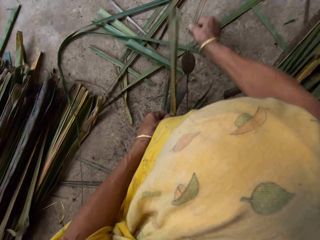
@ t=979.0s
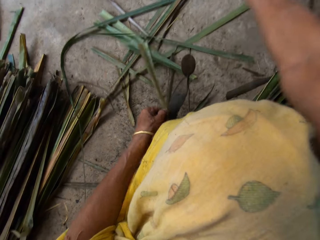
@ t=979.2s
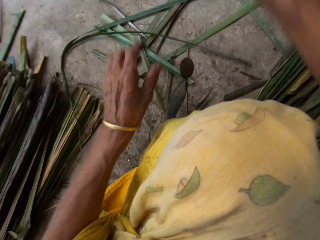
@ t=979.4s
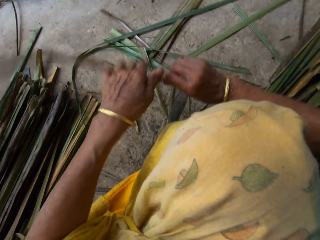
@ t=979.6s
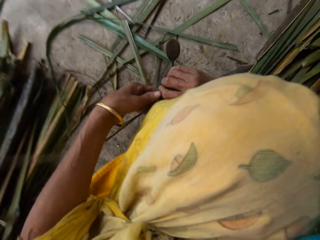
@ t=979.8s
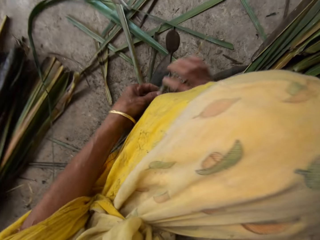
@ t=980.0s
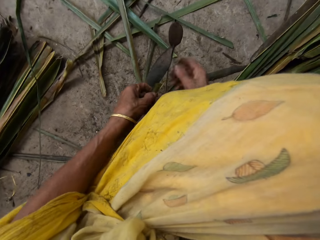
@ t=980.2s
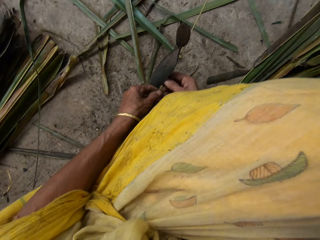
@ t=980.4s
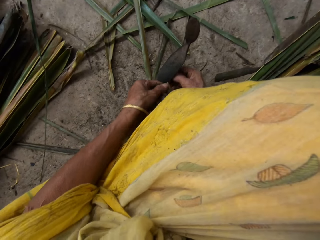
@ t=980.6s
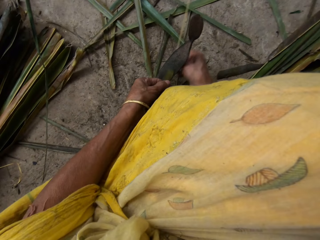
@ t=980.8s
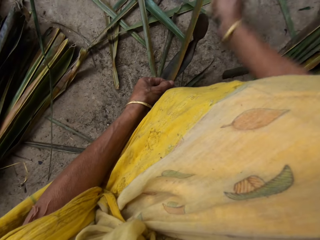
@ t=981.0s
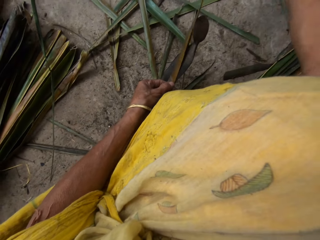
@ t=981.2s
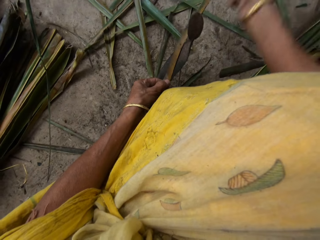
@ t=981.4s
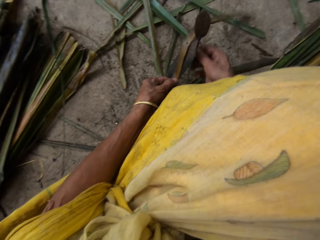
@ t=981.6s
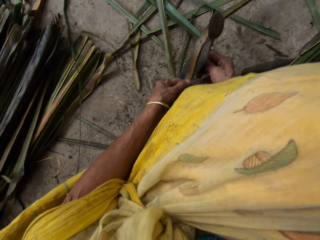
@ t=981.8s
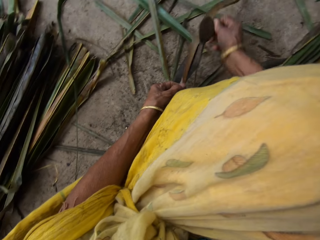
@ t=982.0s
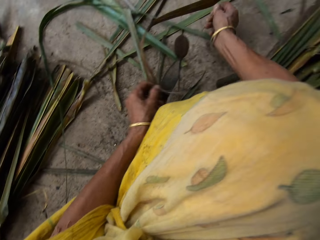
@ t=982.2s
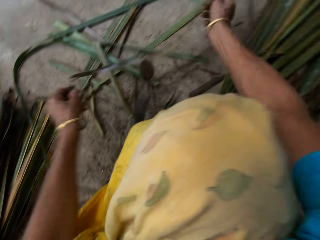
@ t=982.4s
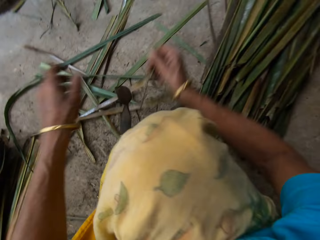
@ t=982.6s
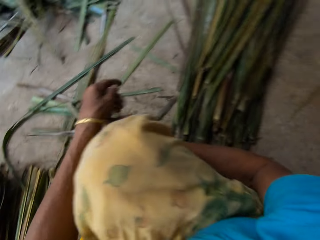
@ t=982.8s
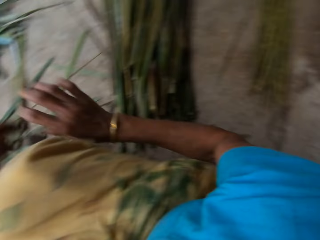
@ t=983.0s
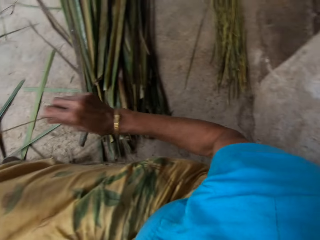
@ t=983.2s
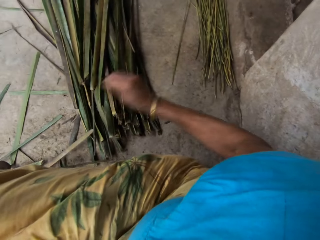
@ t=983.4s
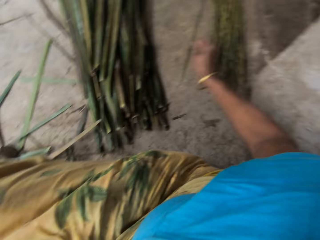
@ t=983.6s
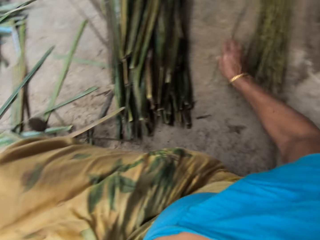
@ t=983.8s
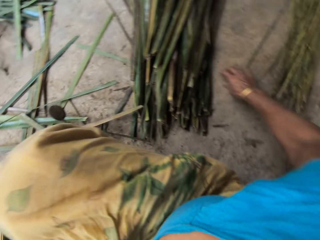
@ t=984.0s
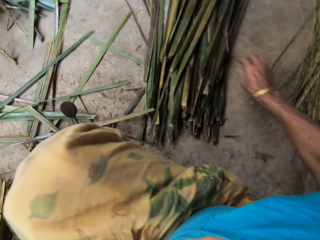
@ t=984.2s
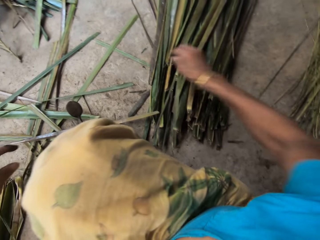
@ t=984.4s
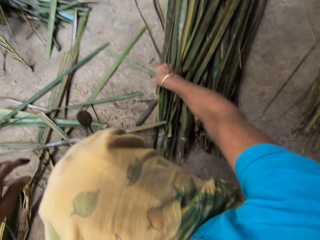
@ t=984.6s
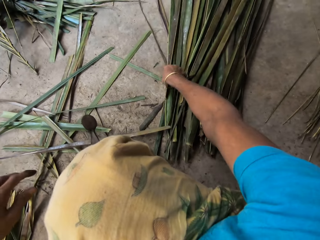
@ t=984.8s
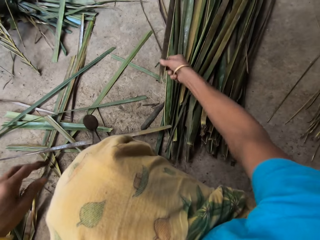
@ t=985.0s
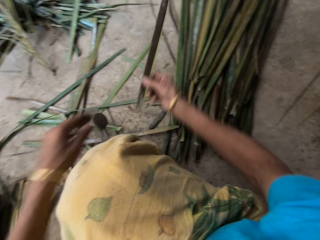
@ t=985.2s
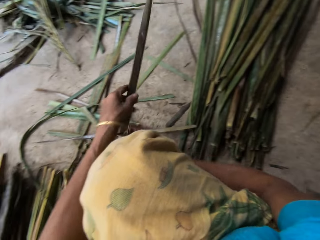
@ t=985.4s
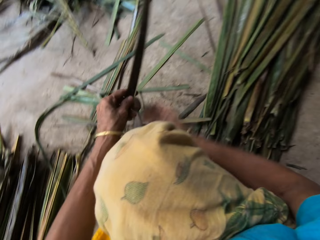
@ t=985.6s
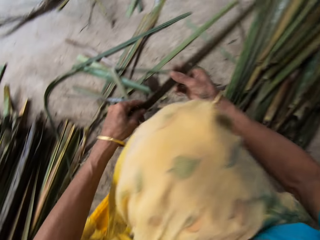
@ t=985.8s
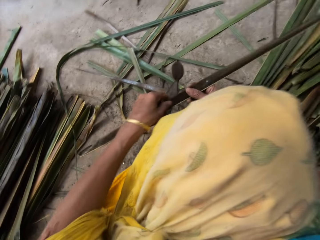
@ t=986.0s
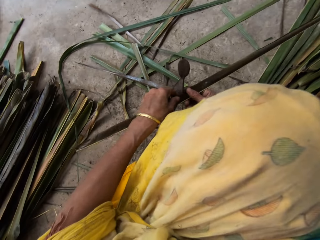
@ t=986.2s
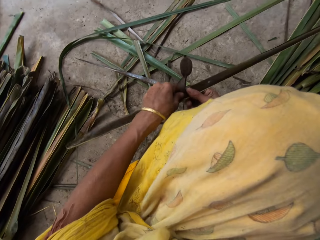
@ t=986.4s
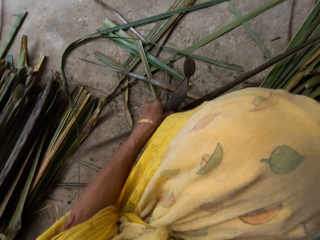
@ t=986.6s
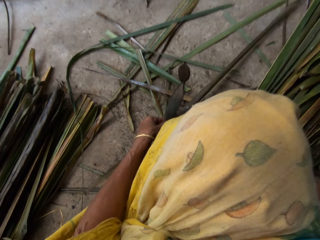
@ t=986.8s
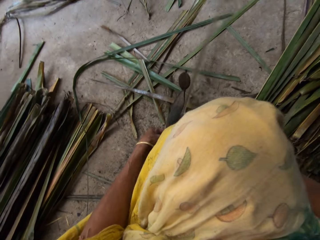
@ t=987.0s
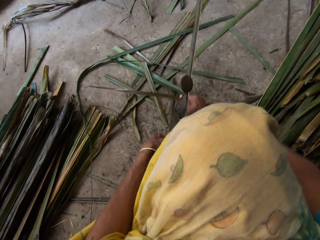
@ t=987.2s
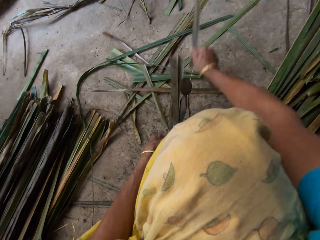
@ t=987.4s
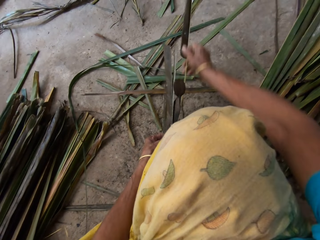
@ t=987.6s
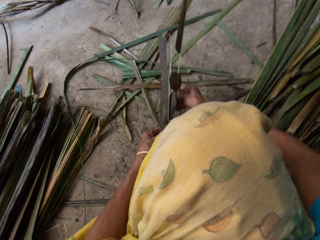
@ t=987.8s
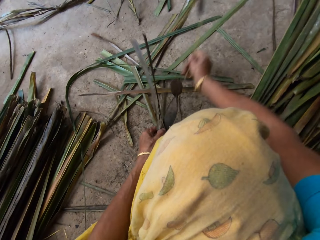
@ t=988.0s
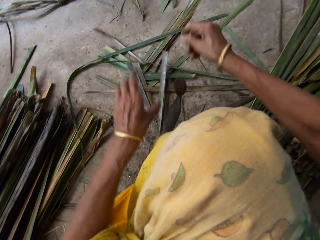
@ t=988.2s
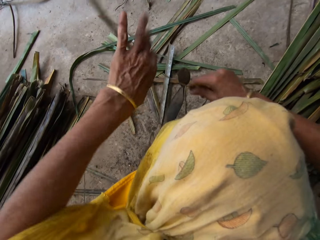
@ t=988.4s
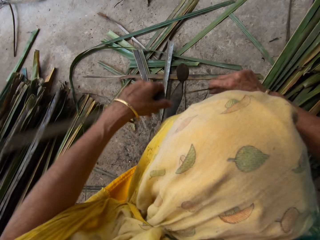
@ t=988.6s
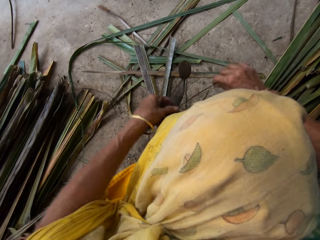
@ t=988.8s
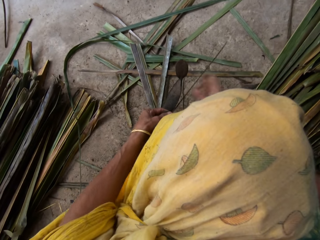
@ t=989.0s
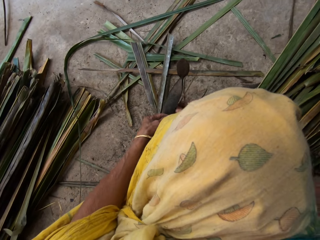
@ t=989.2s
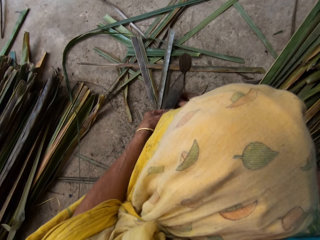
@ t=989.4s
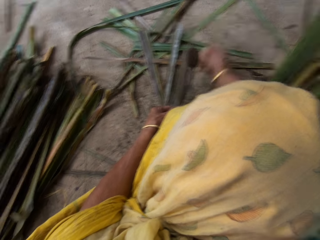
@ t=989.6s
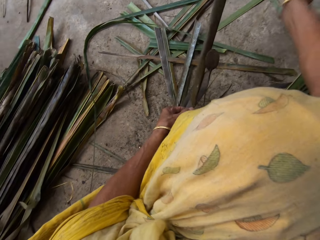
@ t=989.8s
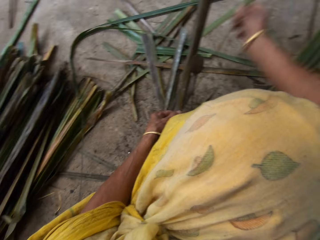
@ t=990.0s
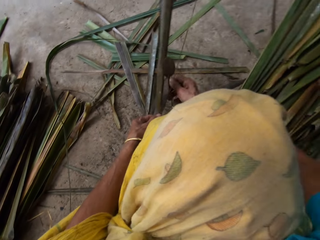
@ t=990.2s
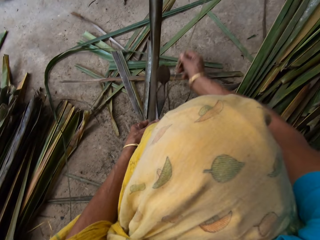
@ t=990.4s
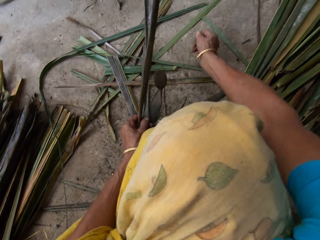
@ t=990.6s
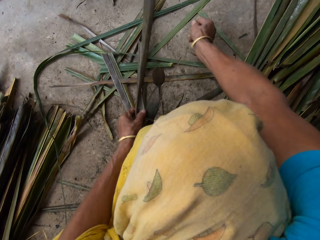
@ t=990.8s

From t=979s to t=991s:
The camera wearer tears the papyrus reed with a cutting object. They drop the papyrus reed on the floor, pick up the papyrus reed from the floor, hold with both hands, and tear the papyrus reed with the cutting object.

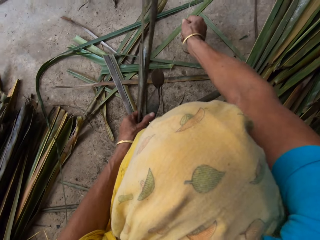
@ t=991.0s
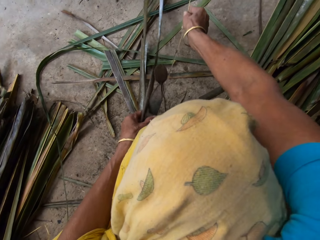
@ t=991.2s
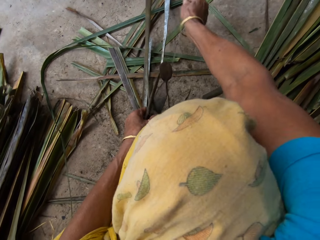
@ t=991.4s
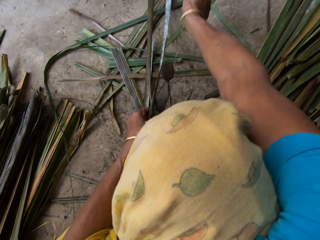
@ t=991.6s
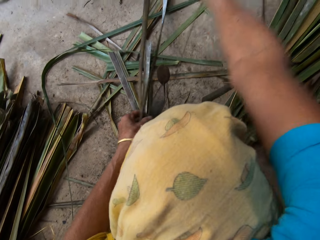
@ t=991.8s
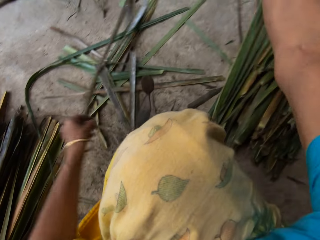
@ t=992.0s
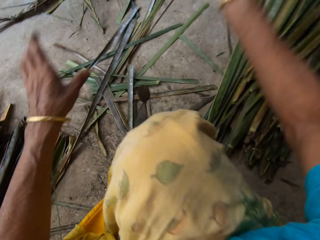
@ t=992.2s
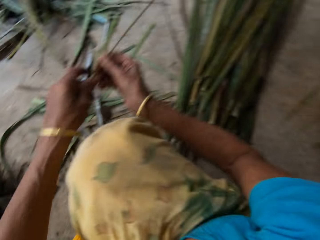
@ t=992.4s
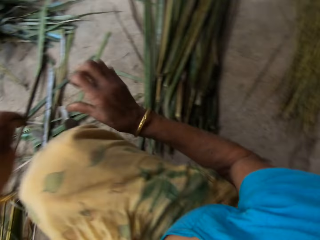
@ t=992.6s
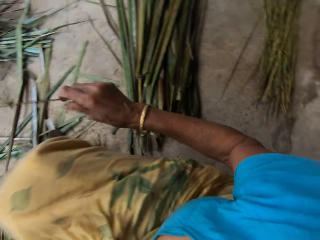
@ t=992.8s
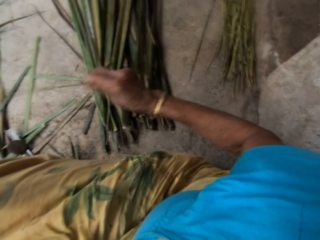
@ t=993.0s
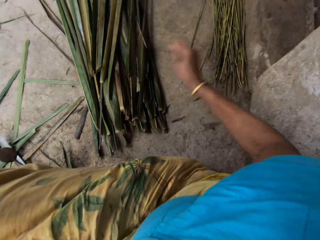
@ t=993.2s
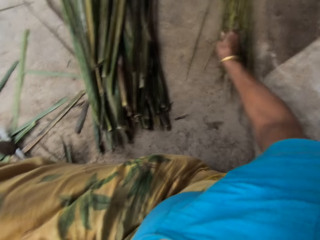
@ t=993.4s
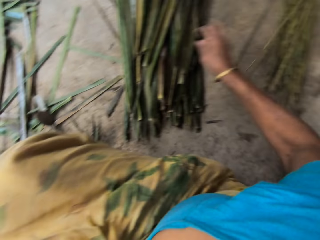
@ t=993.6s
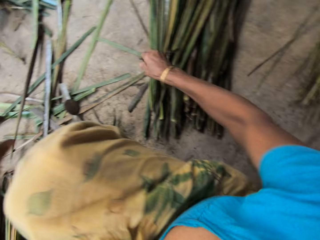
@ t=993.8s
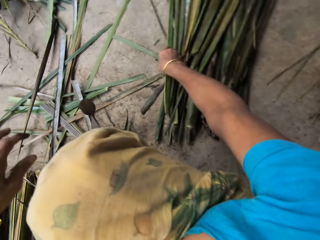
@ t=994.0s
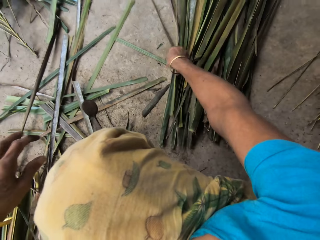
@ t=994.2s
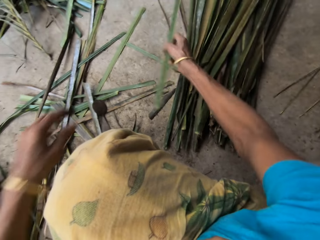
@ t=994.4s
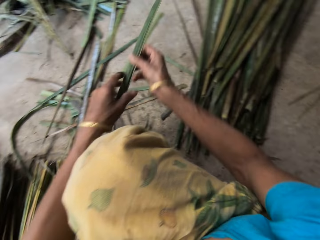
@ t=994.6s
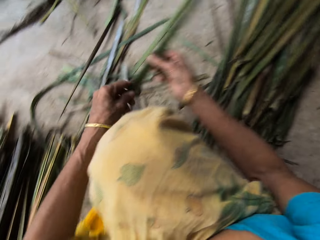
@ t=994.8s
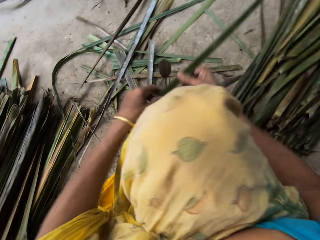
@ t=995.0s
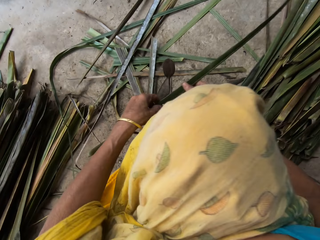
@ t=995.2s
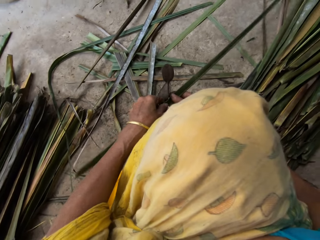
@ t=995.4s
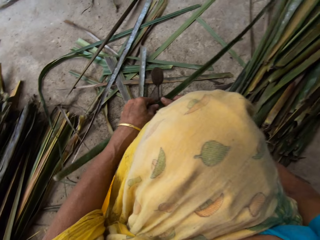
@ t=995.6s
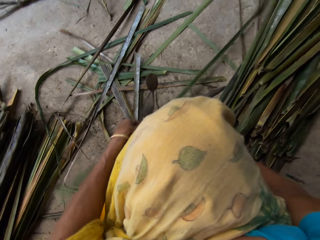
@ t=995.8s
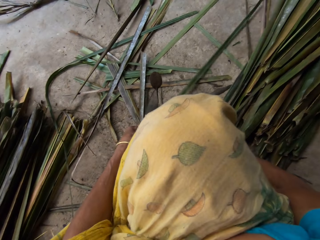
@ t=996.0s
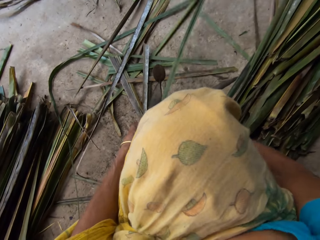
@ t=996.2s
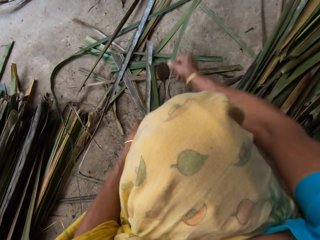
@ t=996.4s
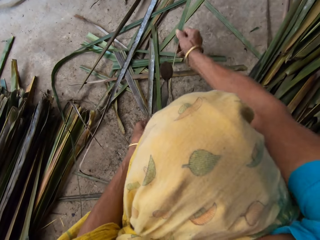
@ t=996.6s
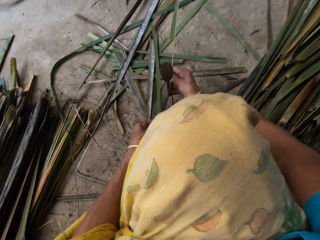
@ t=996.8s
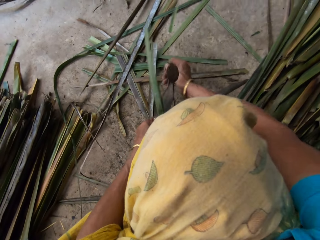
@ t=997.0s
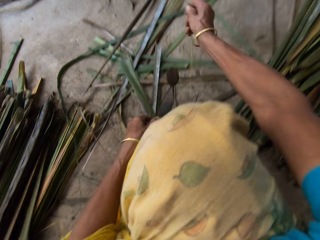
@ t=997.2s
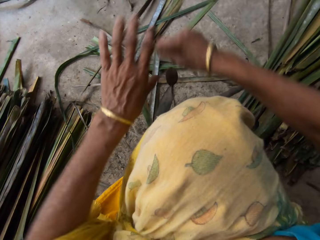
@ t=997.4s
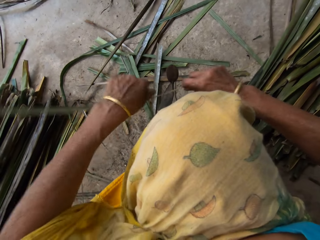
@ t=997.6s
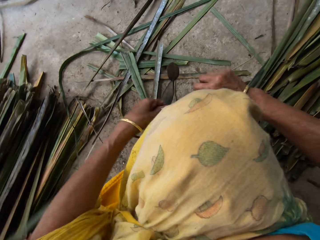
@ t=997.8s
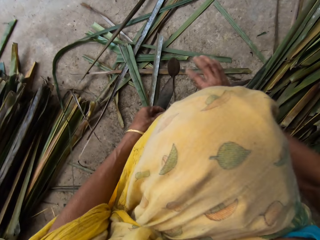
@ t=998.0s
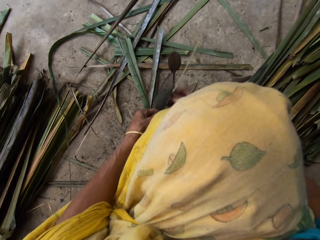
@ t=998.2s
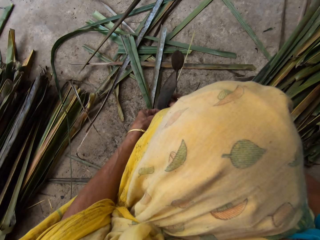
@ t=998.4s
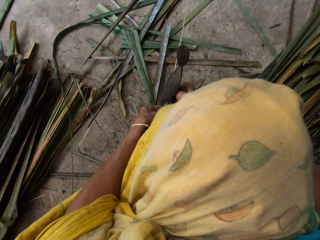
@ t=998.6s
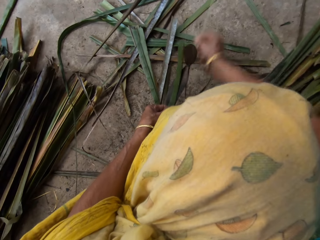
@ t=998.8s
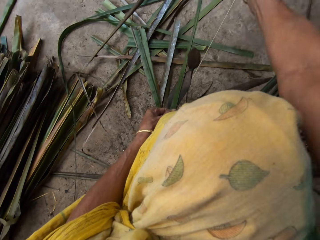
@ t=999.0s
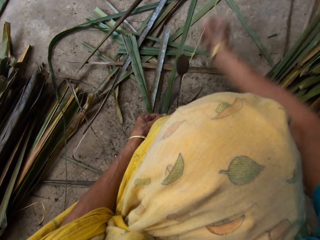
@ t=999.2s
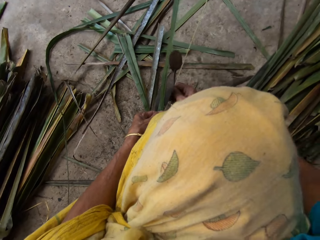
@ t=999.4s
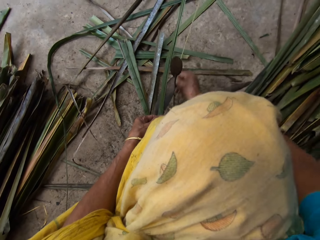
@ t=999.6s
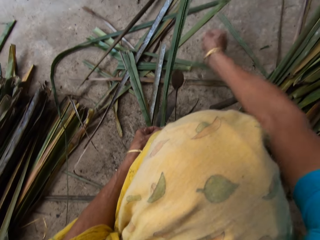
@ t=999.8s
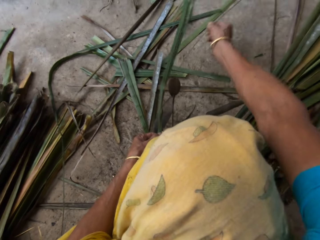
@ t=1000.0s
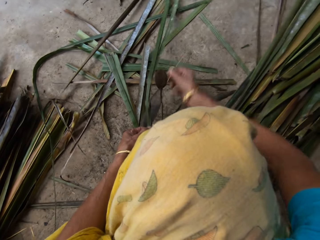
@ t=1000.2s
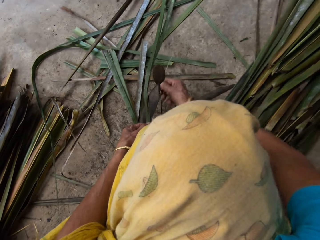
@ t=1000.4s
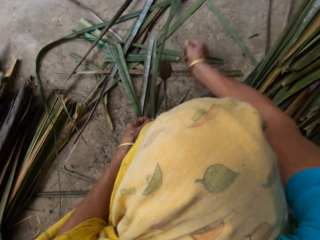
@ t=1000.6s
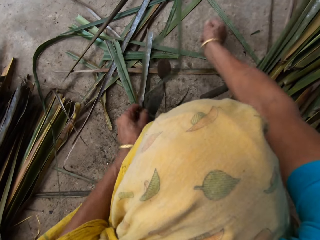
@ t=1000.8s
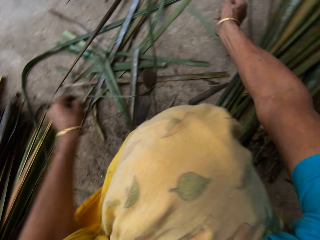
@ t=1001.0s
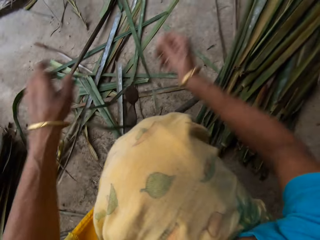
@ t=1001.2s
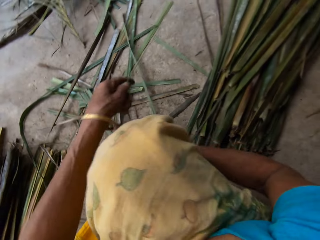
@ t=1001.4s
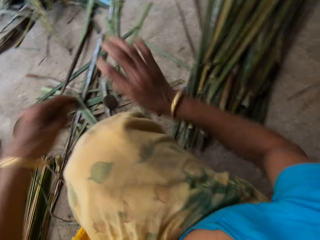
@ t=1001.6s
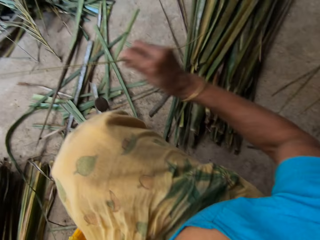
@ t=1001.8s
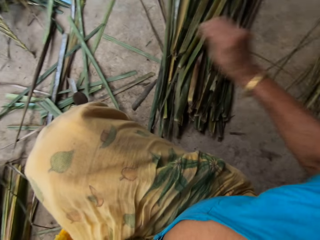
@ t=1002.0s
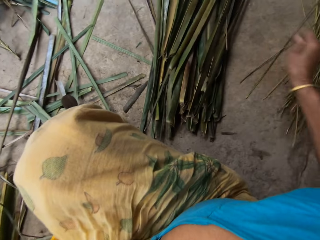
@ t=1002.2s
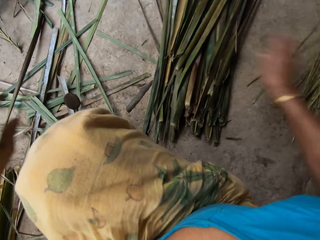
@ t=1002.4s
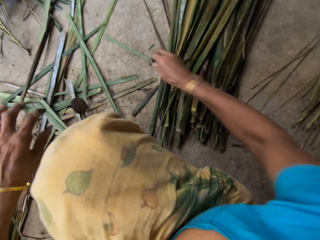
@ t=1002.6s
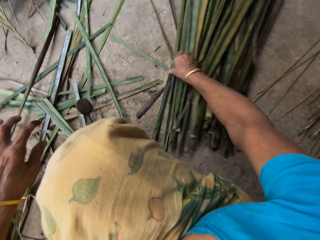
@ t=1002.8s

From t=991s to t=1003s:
The camera wearer drops the papyrus reed on the floor. They pick up the papyrus reed from the floor, hold with both hands, and tear the papyrus with cutting objects. They drop the papyrus on the floor.
